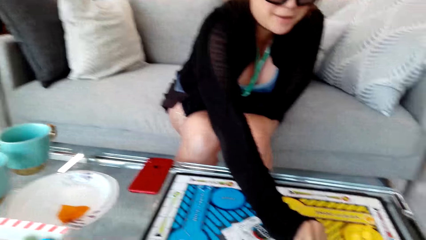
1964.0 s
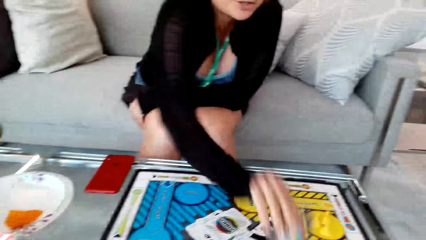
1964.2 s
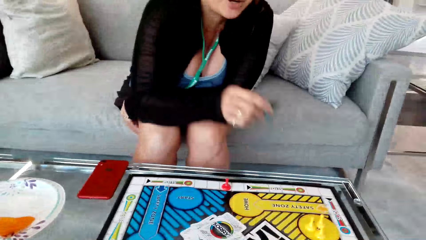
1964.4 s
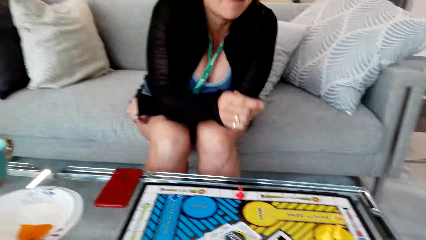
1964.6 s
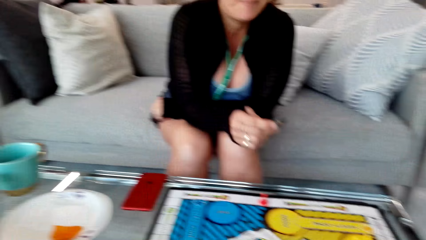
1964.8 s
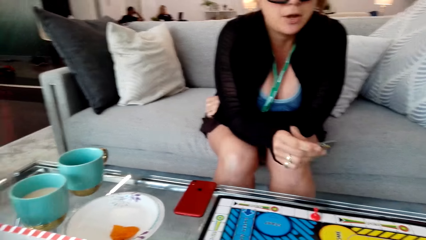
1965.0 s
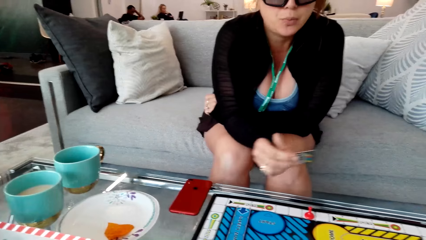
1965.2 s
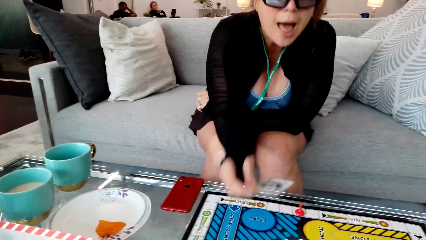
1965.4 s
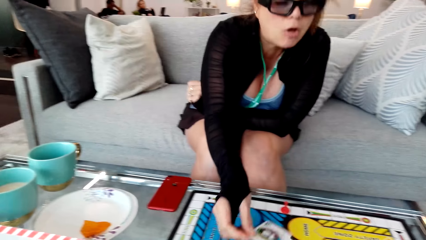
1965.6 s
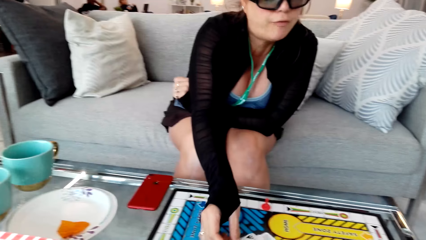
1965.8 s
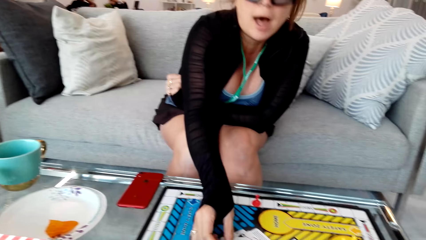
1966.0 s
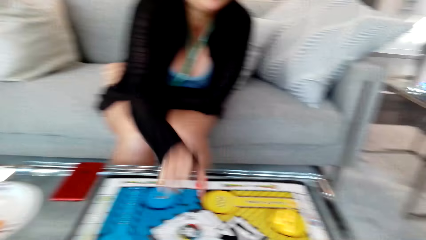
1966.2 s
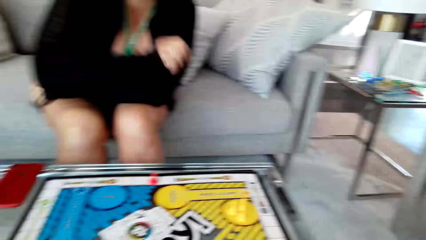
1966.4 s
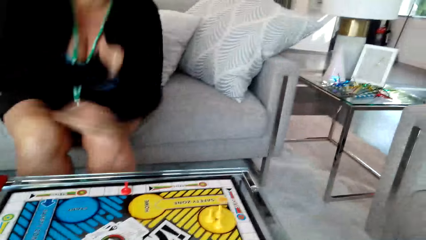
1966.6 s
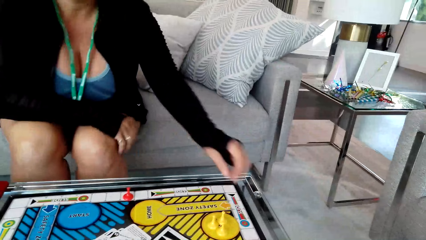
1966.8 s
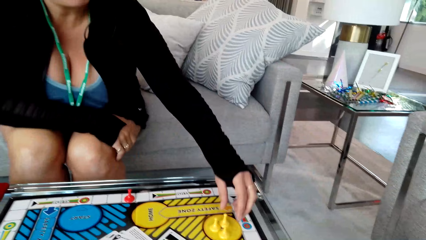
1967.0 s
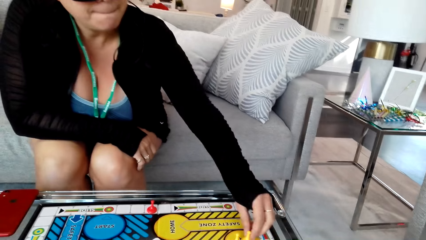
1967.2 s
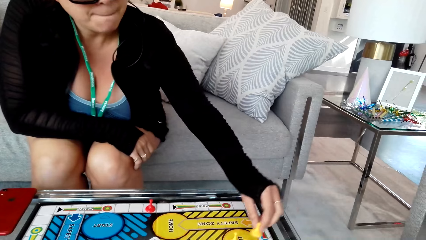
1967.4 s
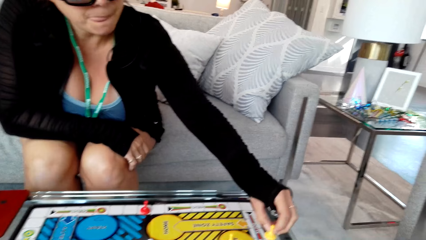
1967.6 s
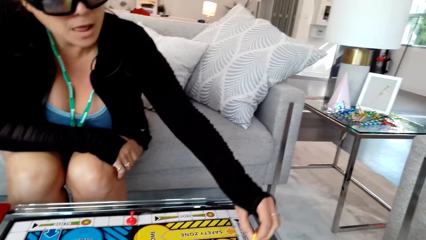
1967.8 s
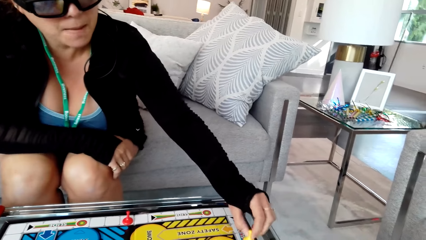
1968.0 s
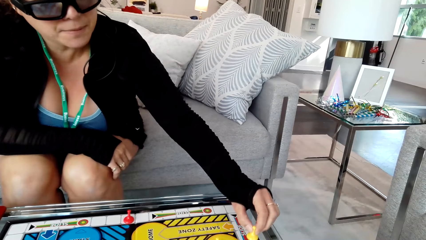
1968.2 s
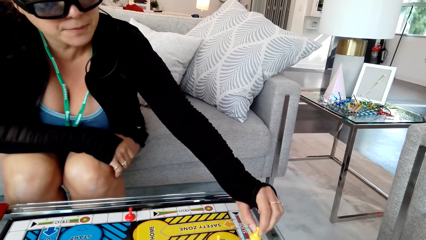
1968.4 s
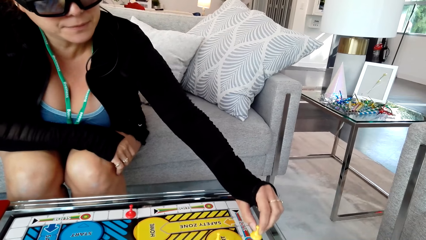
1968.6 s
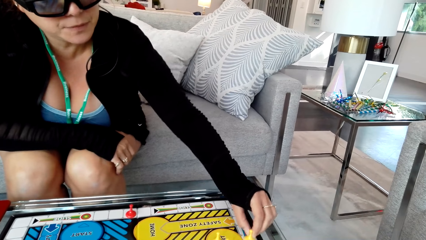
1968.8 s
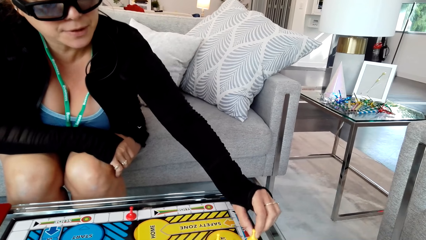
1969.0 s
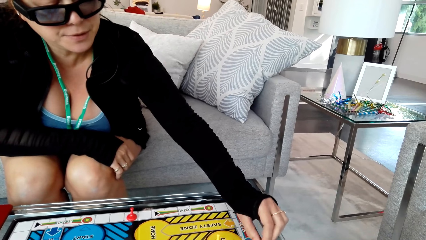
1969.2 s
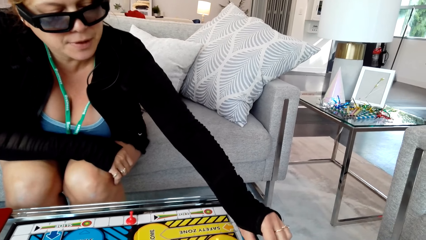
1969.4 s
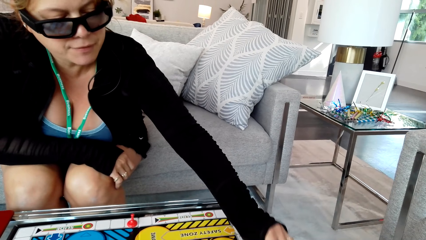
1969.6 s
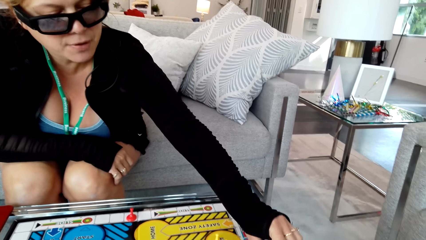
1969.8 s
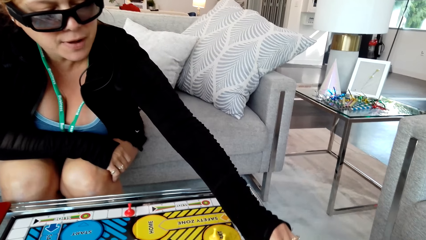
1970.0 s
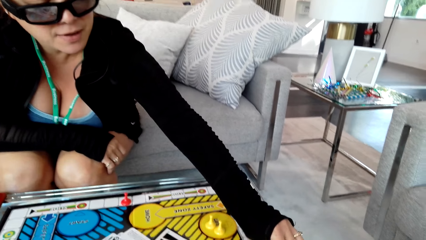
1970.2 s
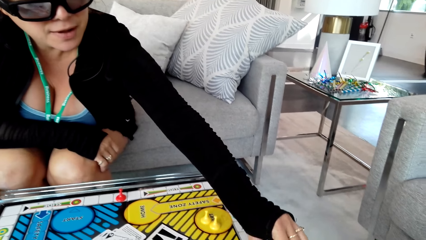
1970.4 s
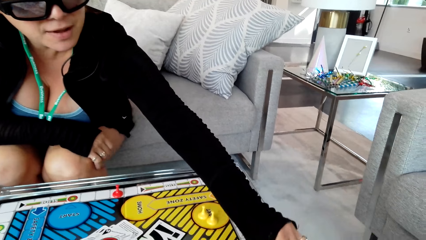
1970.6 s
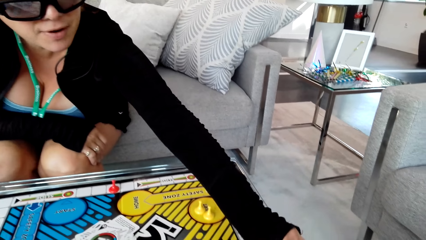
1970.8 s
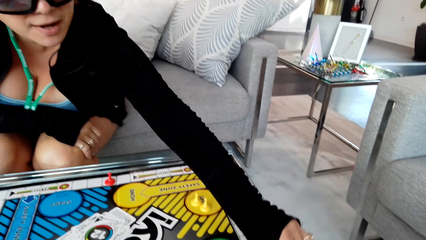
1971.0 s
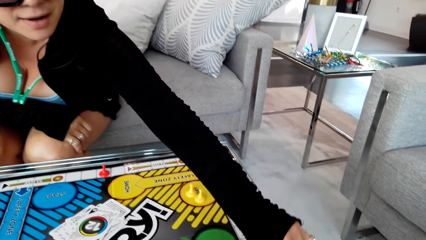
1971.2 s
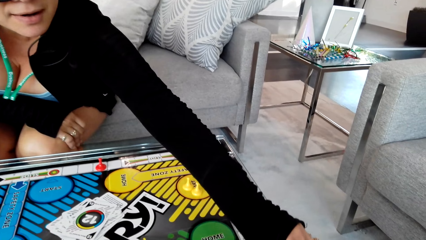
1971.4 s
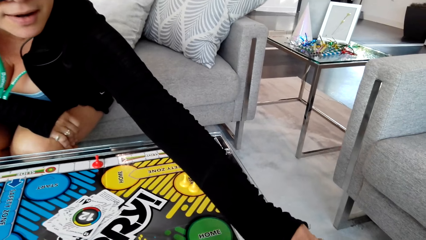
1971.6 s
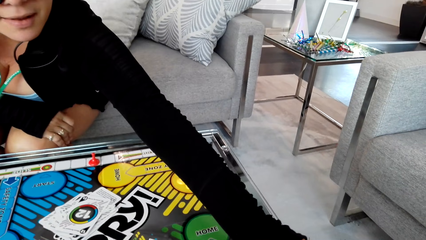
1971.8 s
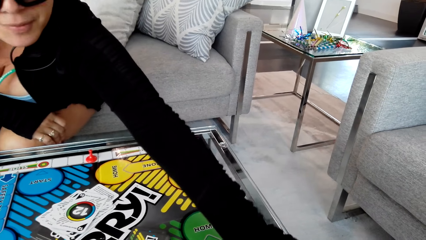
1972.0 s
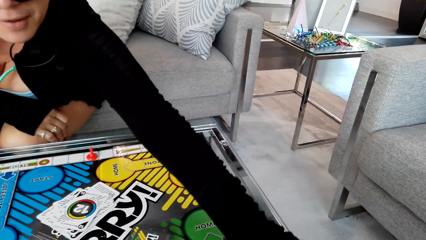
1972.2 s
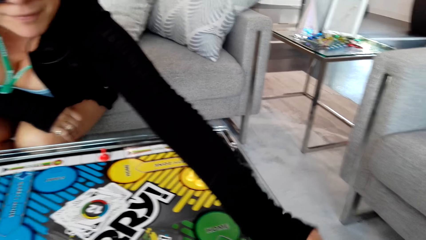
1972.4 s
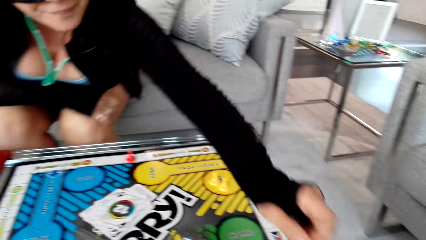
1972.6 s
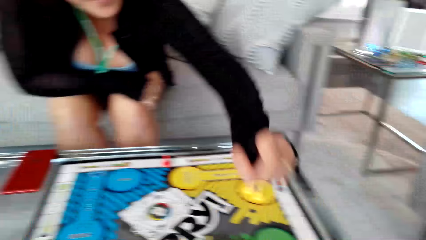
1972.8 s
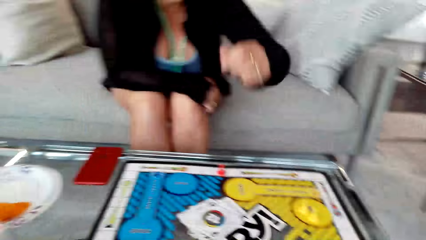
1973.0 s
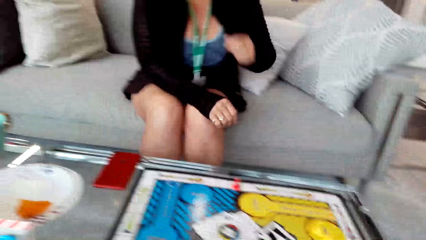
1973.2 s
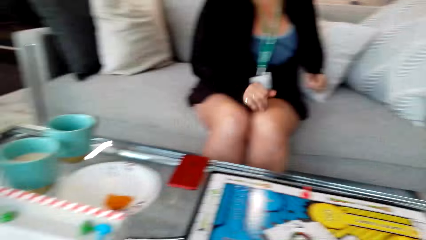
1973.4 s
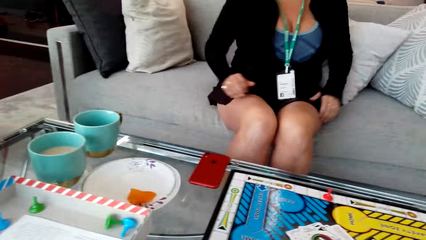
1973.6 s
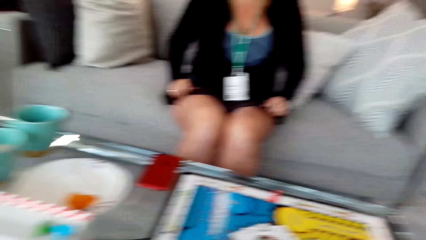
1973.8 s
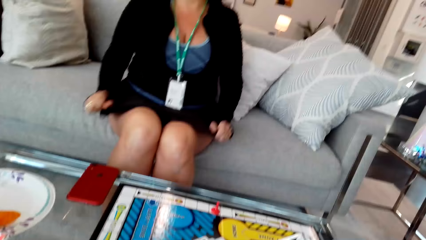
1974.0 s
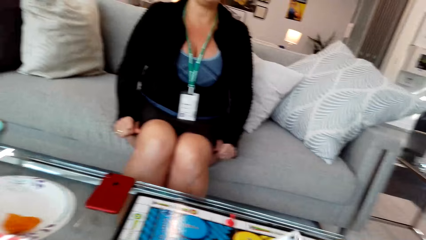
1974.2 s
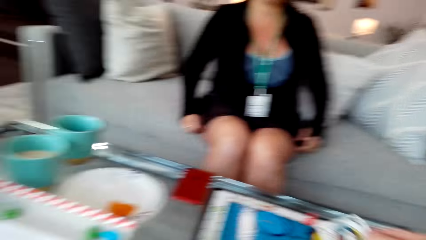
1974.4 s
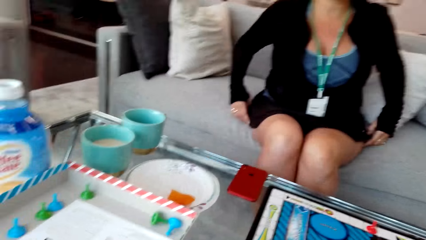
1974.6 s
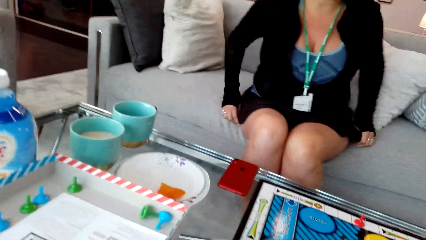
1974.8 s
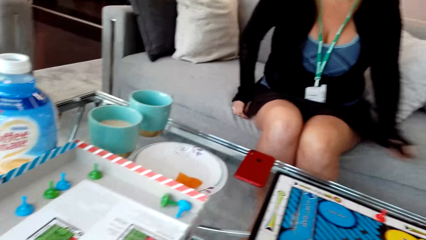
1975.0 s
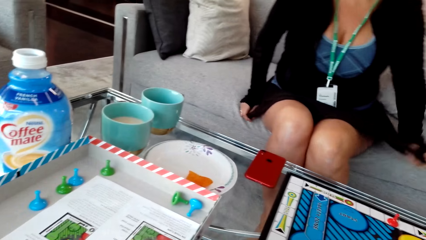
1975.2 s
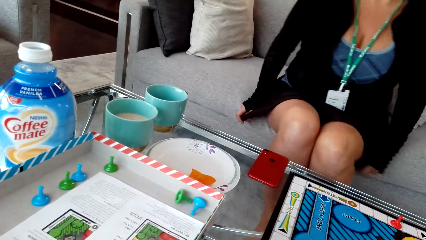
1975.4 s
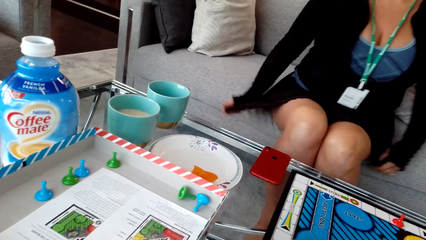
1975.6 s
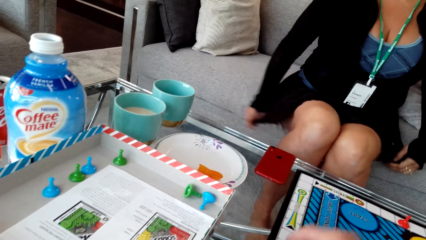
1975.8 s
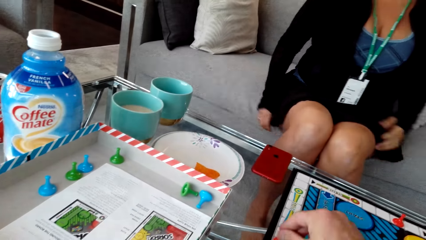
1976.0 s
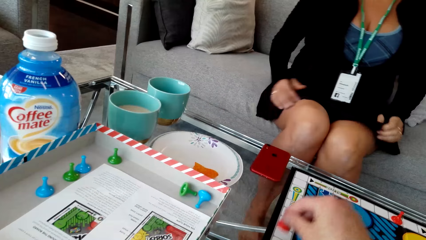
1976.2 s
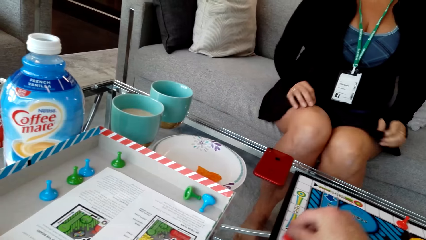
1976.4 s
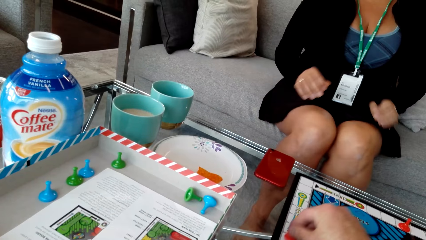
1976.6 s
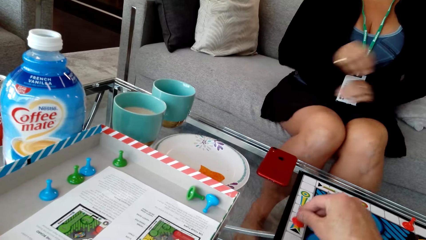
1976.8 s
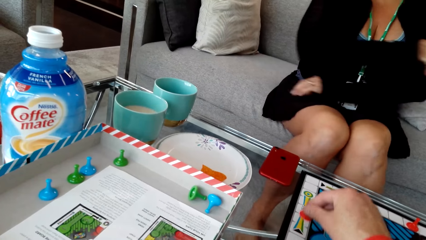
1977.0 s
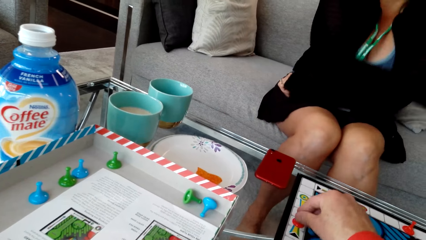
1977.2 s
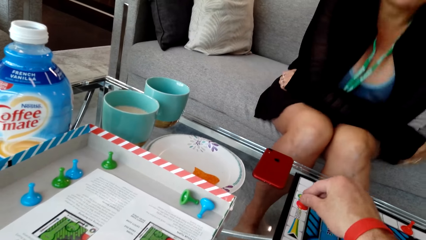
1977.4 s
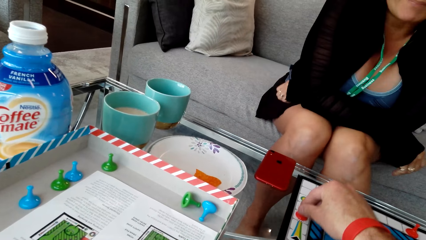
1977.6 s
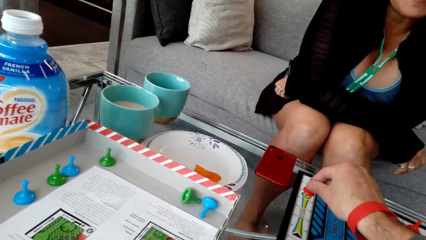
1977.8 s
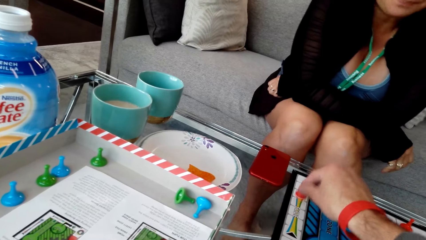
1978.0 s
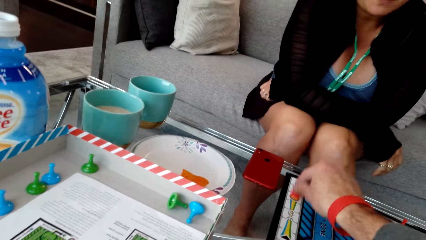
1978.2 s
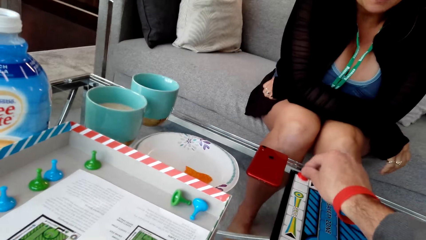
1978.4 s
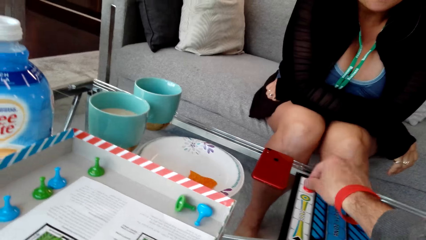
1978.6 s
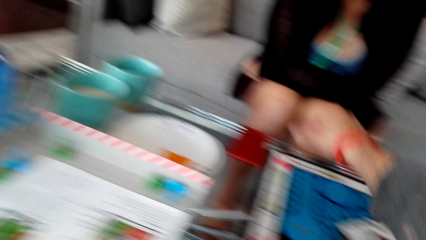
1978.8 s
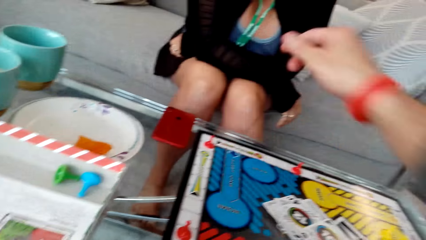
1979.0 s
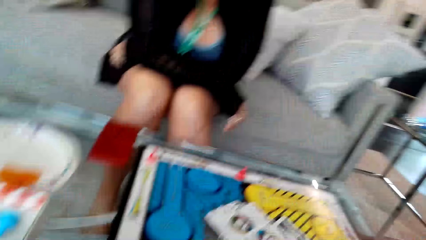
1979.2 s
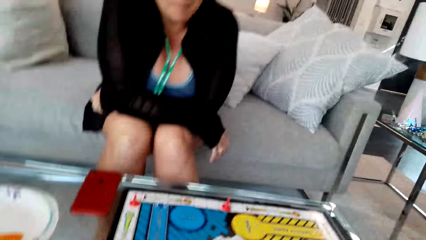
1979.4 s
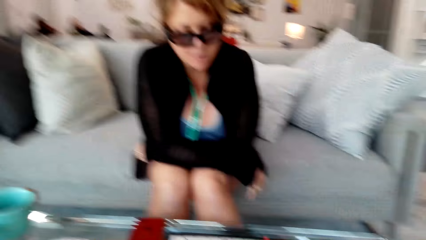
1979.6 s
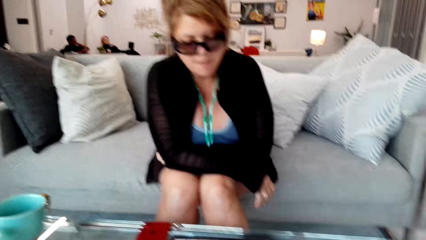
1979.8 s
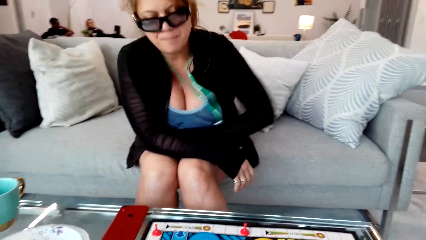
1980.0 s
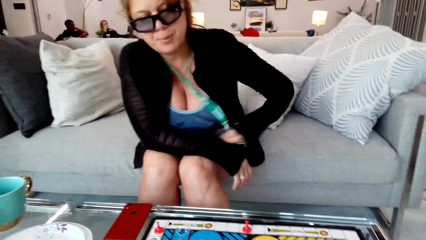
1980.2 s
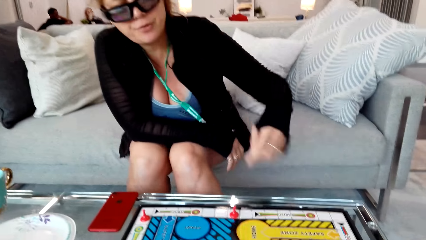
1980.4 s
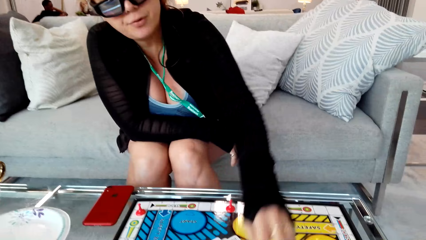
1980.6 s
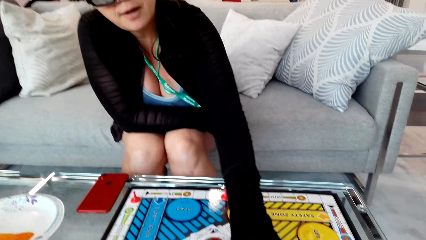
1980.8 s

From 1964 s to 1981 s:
The camera wearer moves a pawn on the board.
